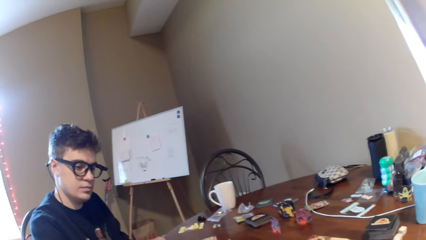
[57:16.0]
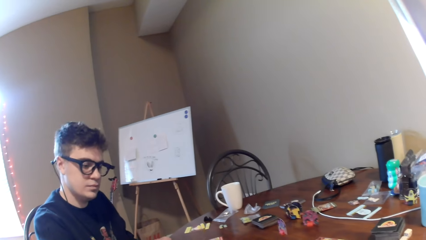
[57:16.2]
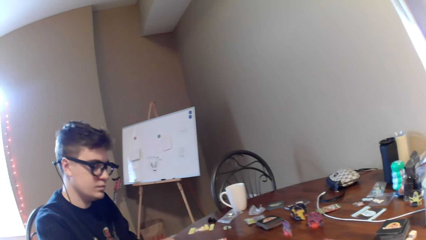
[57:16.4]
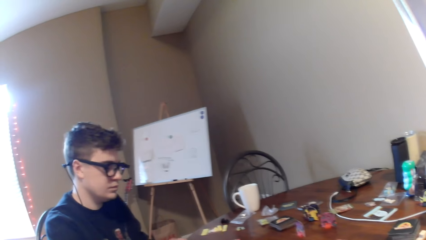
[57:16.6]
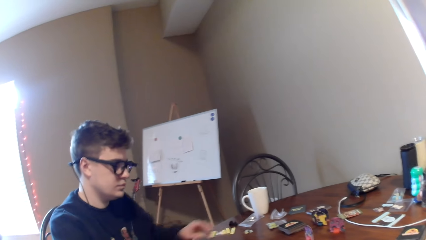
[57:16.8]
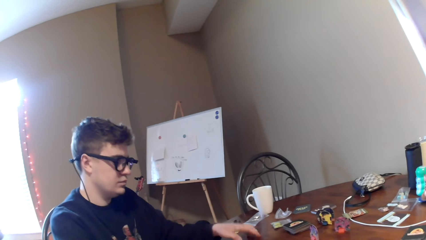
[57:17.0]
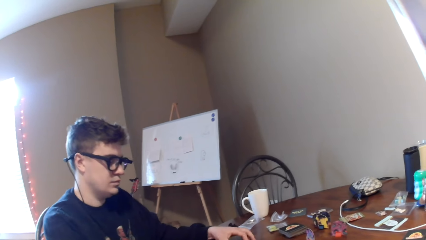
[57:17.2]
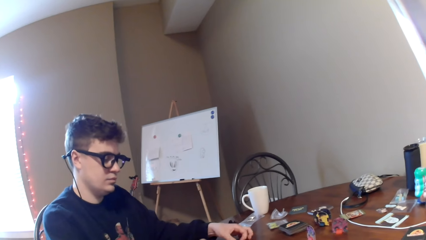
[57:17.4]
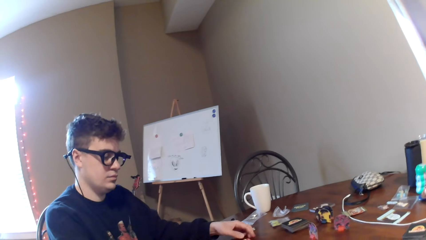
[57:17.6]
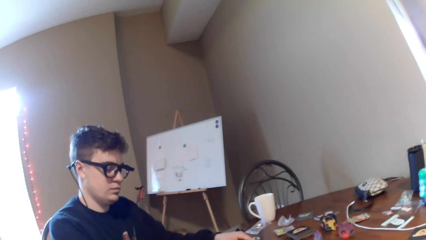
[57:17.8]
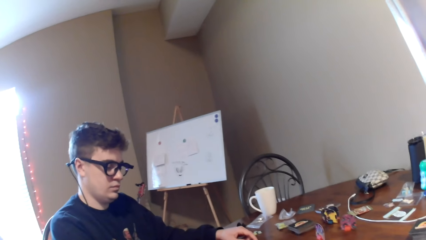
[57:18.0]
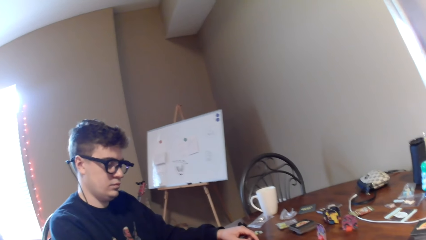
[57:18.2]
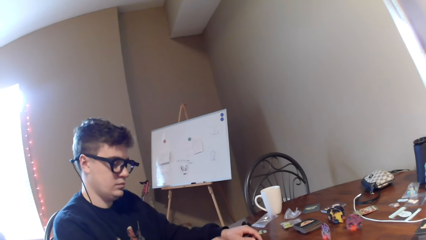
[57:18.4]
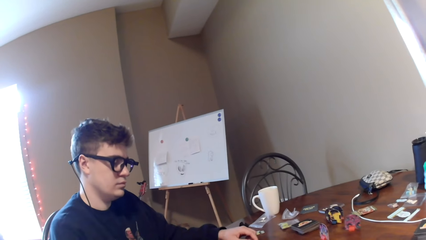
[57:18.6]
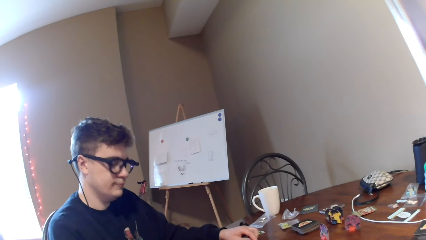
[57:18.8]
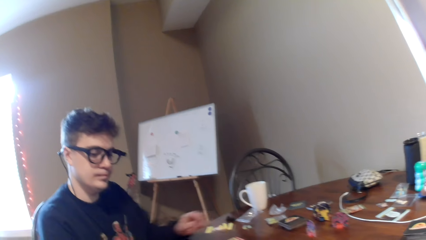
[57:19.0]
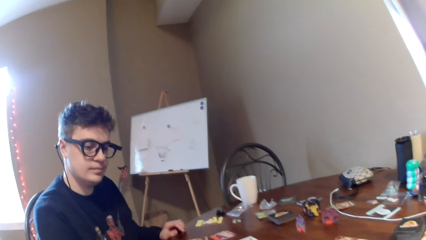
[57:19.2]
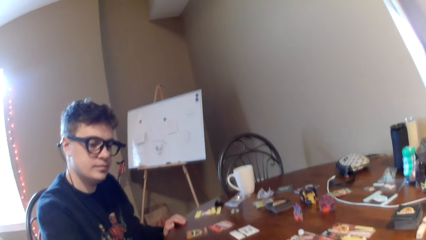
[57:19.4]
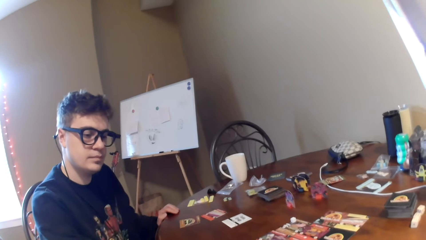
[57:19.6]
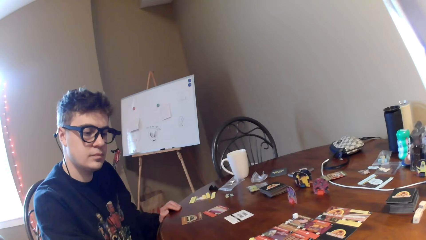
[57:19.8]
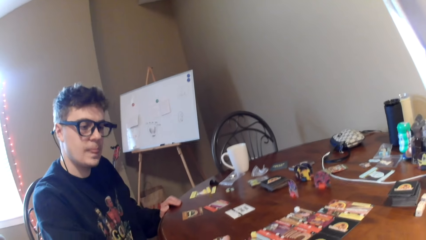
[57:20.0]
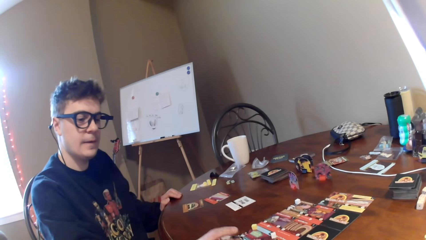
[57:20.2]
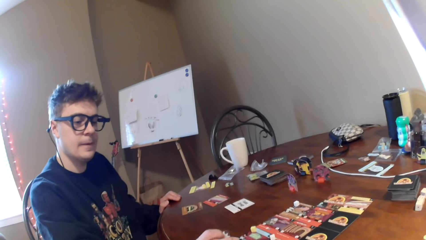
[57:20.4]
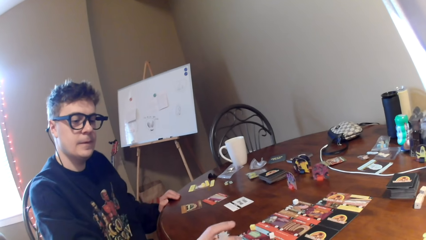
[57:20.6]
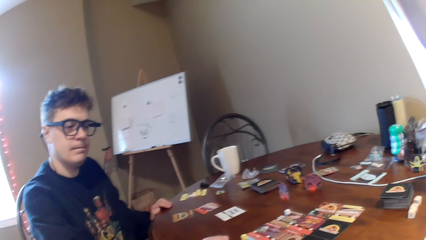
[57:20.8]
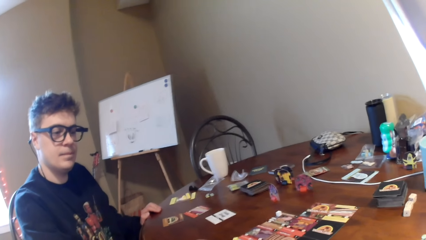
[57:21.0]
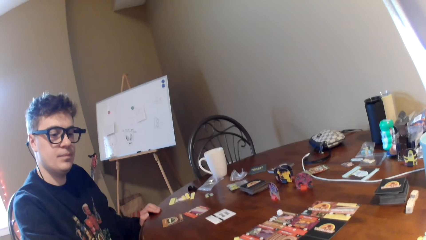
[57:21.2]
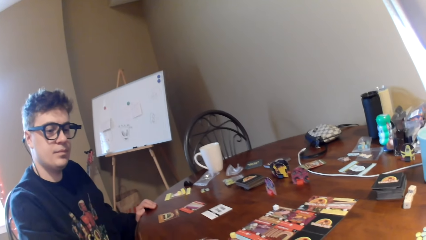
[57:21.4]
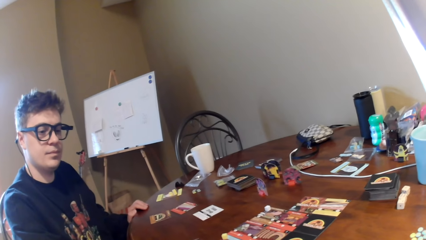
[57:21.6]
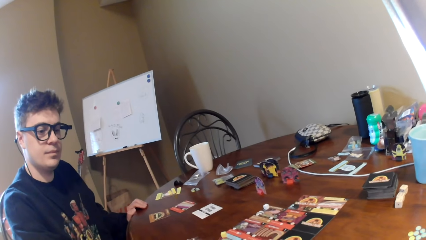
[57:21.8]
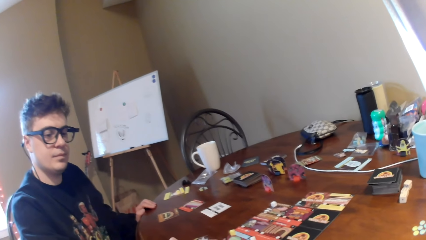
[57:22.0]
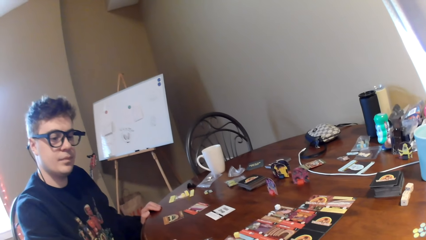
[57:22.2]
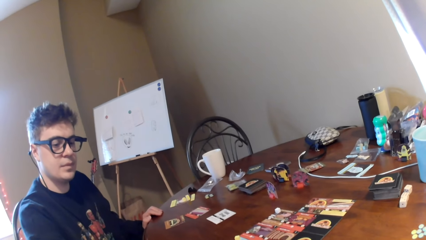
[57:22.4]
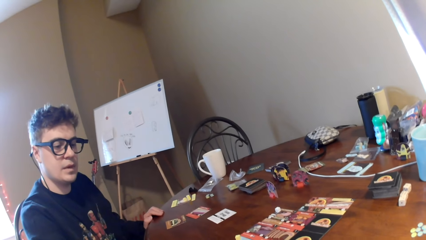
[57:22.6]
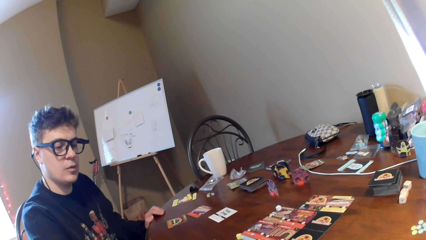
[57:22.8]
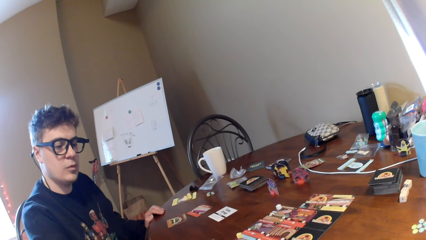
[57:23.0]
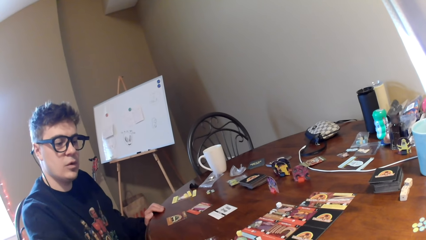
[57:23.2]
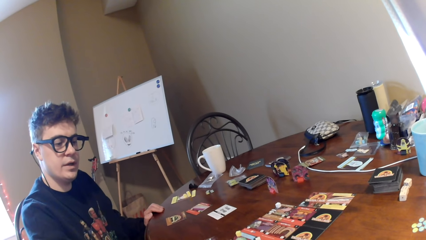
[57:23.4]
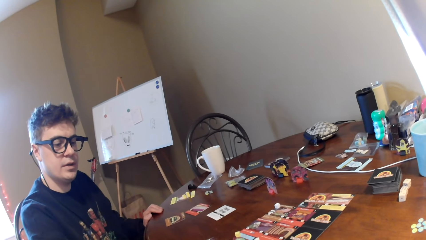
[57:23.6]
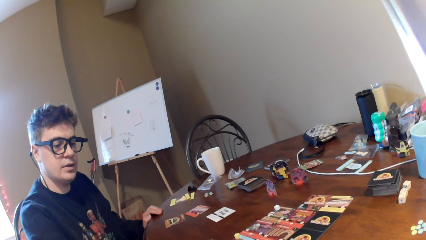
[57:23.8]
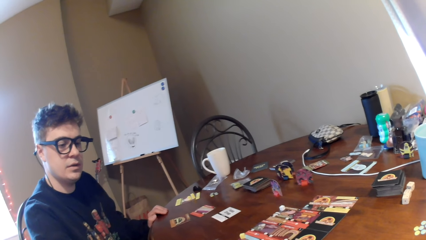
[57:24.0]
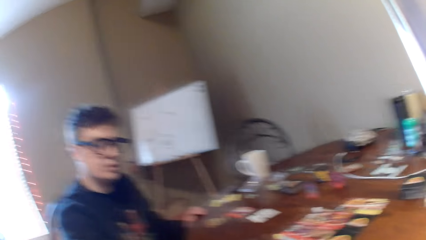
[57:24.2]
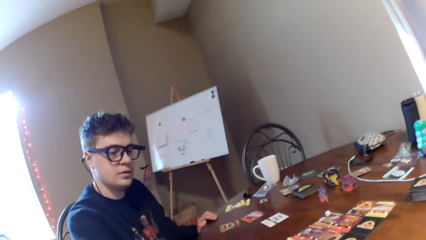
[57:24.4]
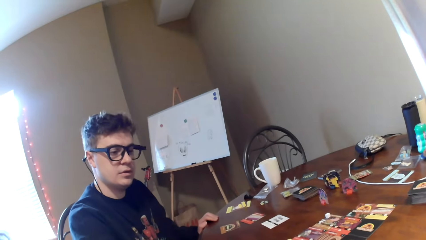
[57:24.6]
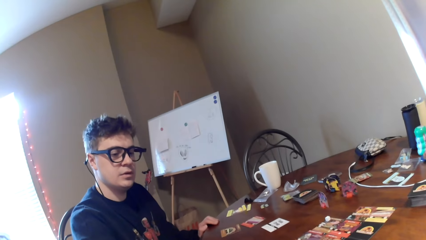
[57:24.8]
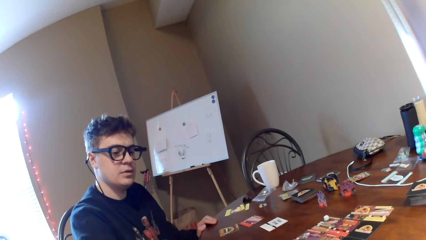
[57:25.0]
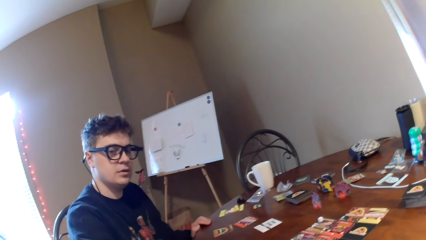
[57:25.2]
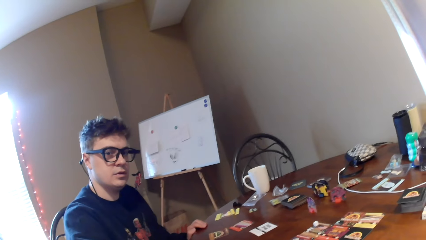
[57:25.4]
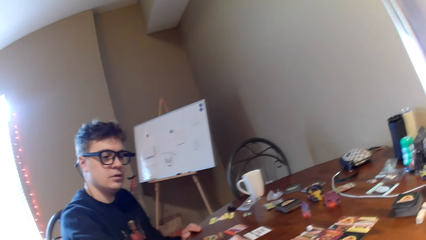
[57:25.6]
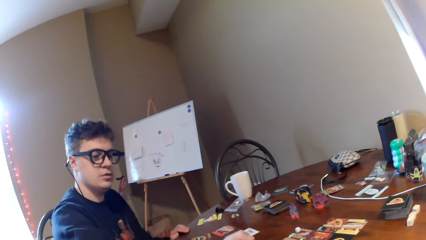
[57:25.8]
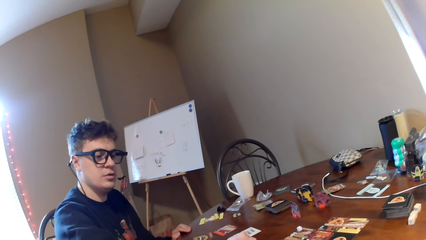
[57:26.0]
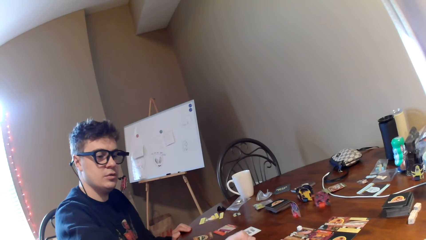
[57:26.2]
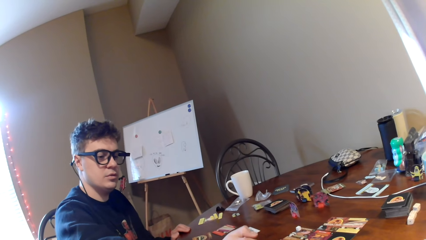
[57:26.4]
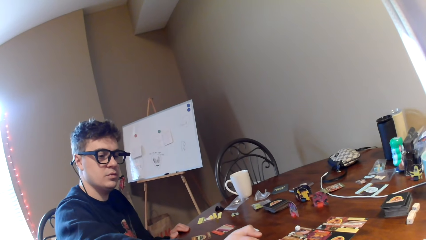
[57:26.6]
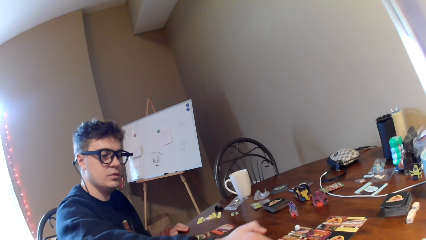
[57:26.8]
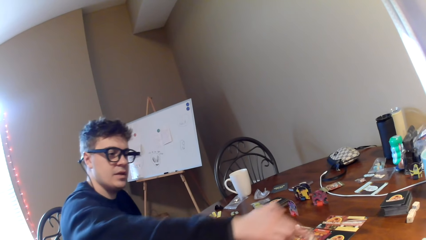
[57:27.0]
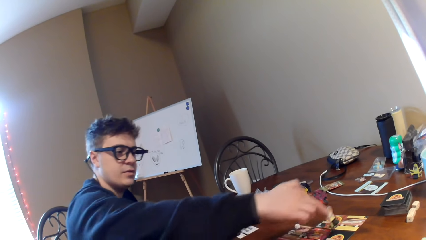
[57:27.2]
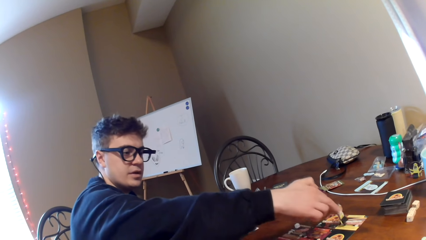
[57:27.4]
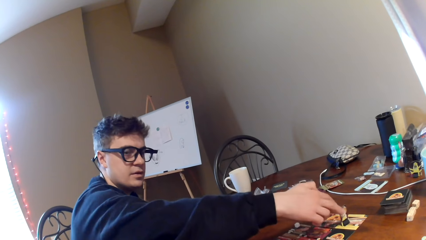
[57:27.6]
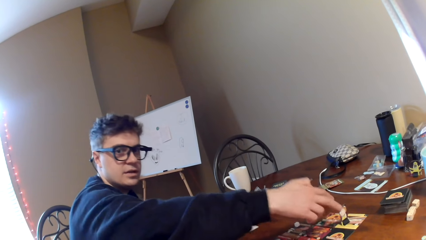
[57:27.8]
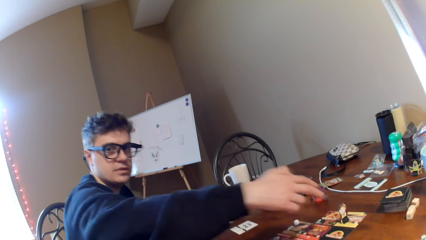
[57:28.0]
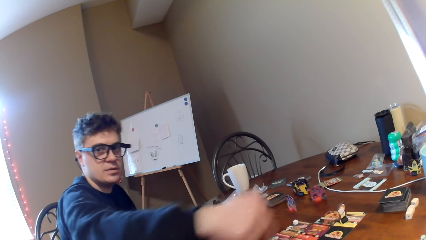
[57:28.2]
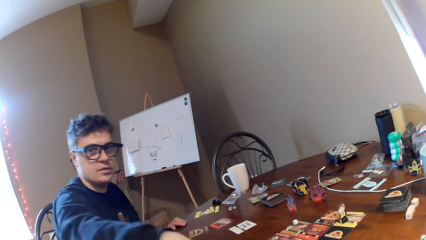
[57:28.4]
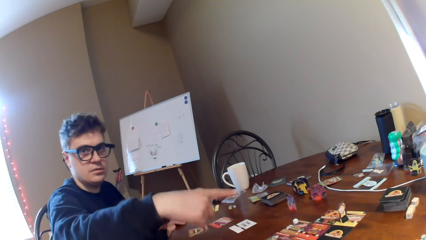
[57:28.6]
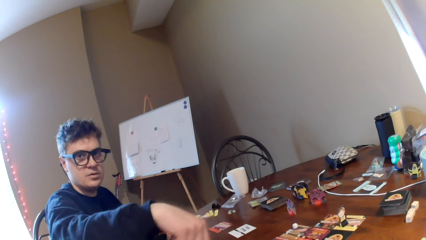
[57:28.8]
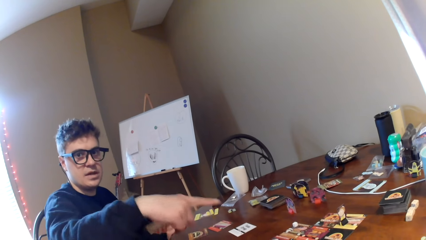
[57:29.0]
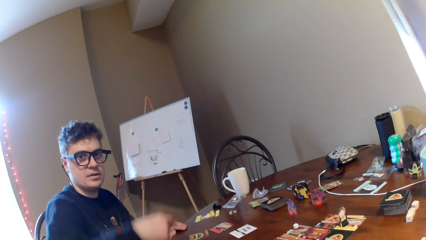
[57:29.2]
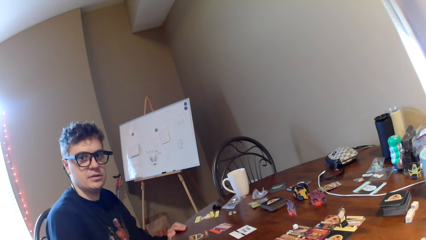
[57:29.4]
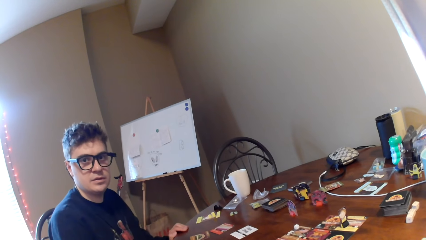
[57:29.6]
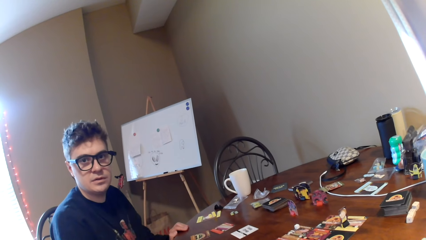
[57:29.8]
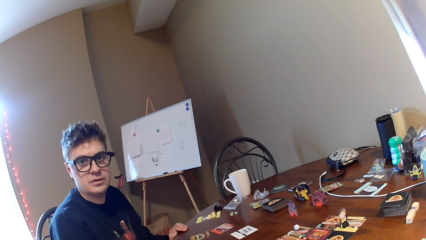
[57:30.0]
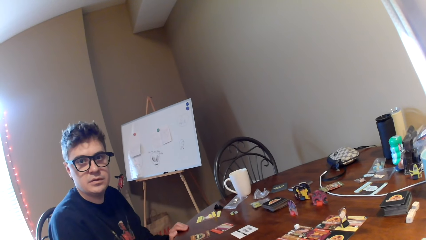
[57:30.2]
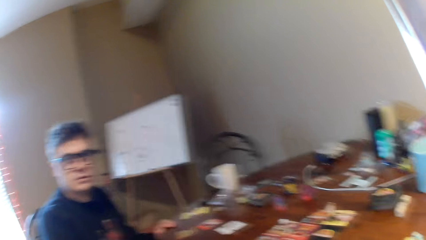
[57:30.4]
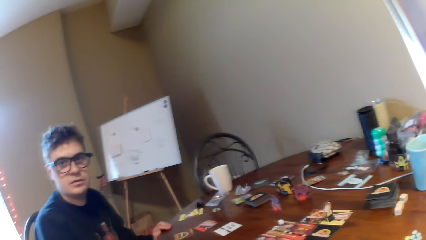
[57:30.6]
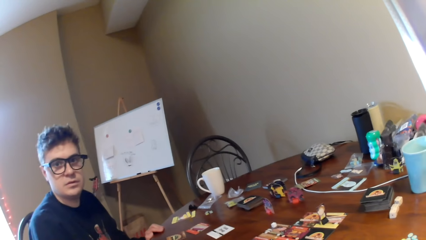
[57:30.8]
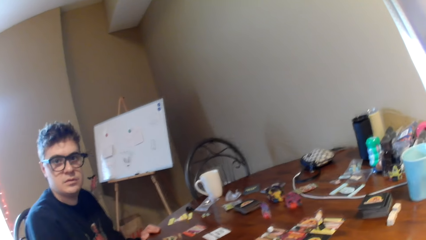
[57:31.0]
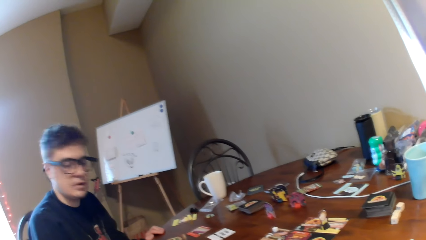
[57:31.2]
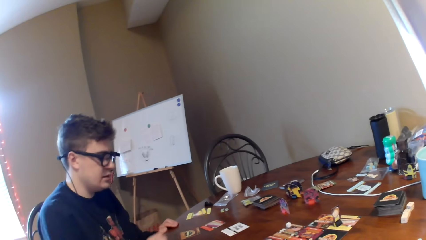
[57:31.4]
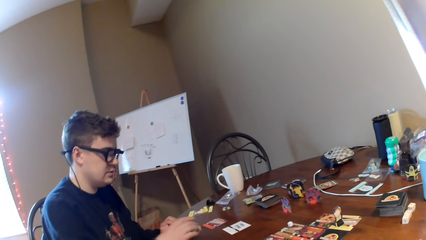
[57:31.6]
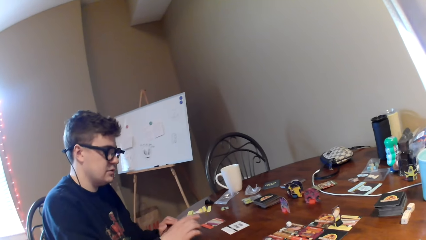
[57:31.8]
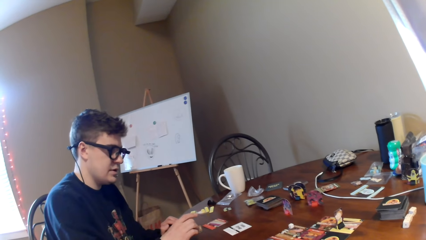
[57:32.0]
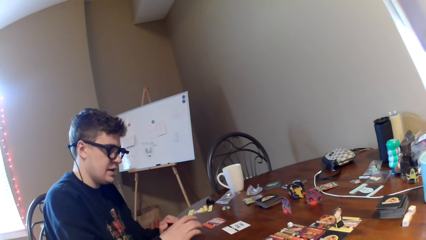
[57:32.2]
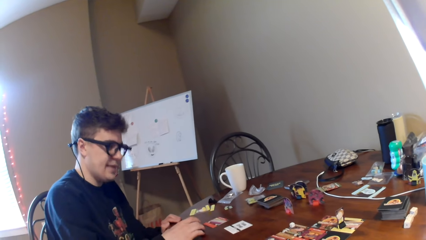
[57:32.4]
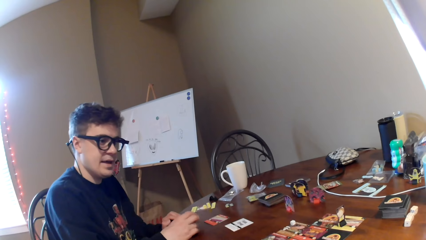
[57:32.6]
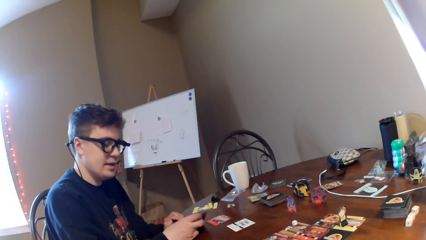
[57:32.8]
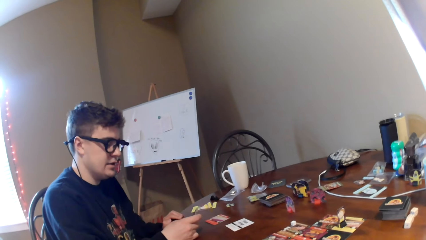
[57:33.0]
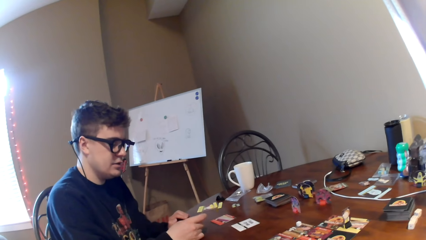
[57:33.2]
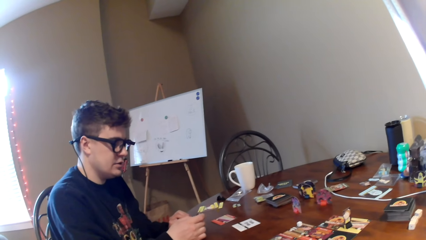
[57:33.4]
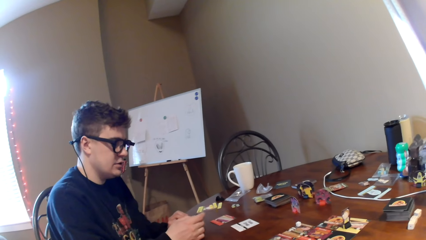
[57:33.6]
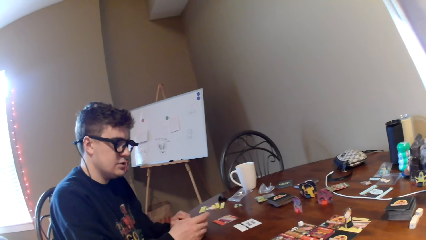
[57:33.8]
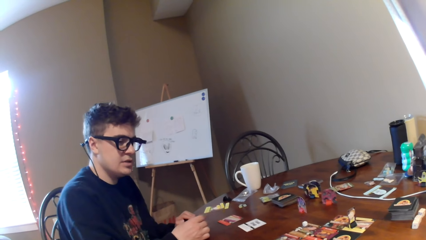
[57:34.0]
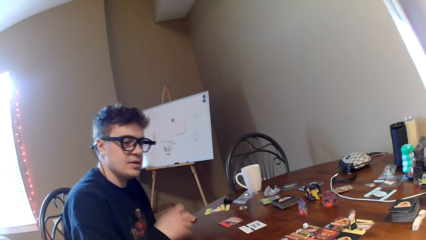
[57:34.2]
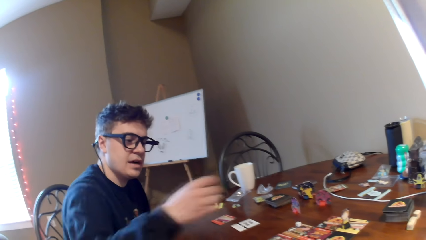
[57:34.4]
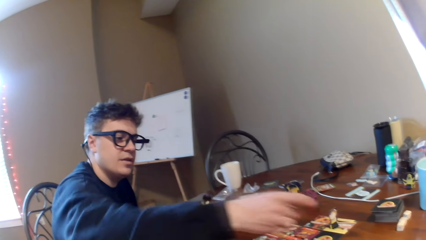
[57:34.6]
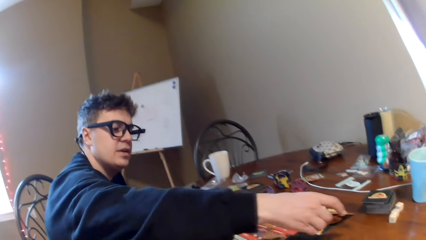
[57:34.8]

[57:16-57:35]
A man touches the table. The camera wearer converses to the man. They move a card on the table. The man moves the dice. The man converses to the camera wearer. The camera wearer responds to the man.
